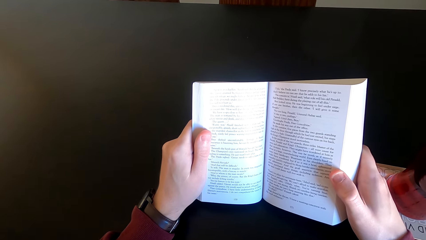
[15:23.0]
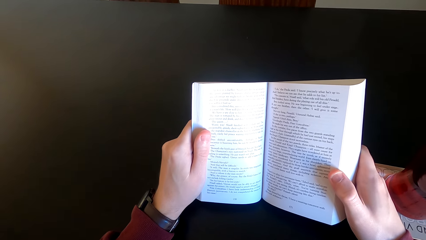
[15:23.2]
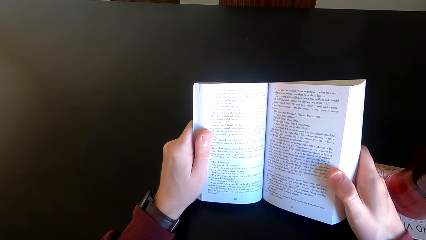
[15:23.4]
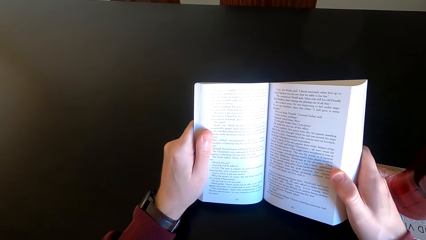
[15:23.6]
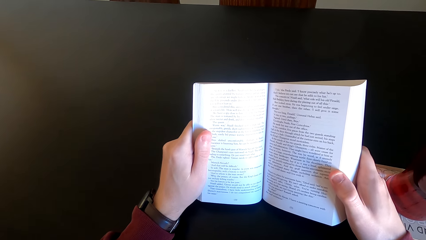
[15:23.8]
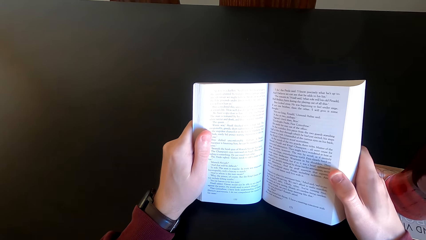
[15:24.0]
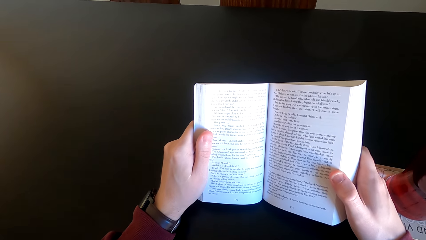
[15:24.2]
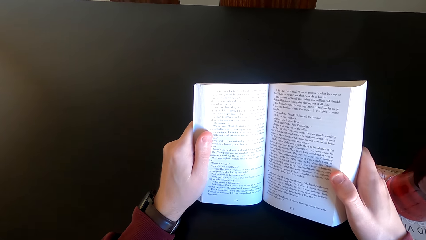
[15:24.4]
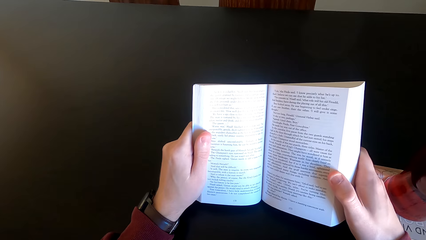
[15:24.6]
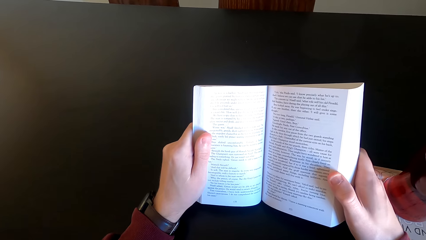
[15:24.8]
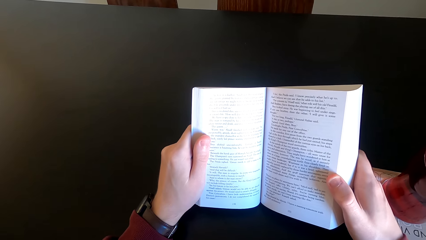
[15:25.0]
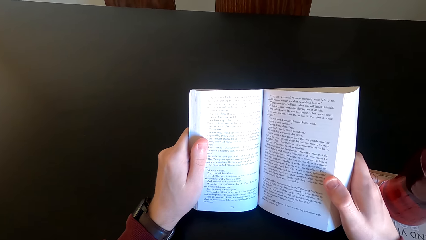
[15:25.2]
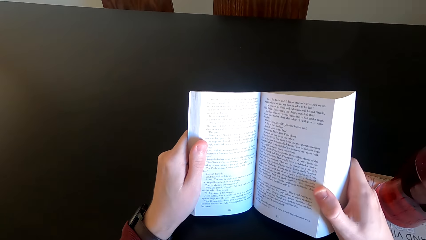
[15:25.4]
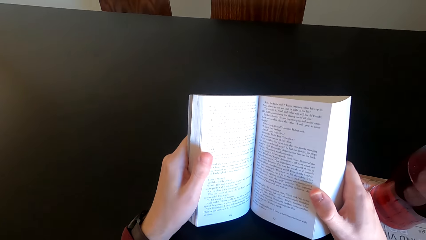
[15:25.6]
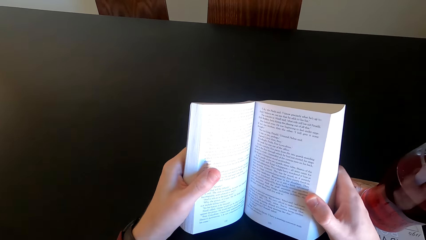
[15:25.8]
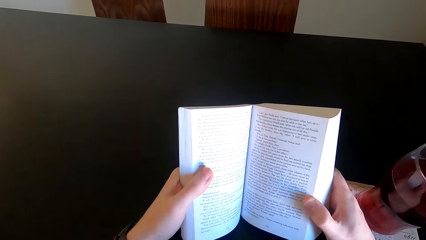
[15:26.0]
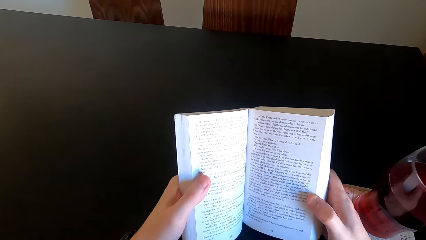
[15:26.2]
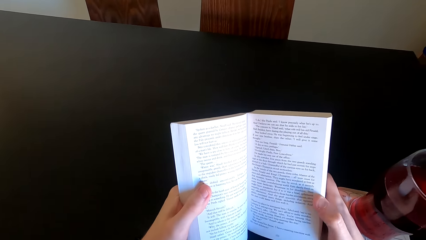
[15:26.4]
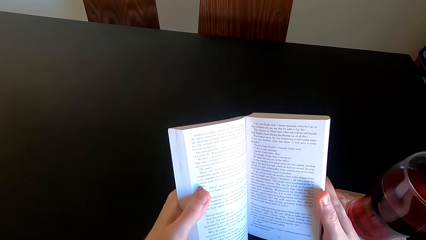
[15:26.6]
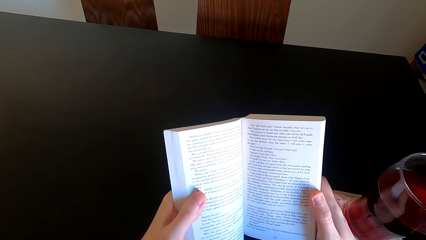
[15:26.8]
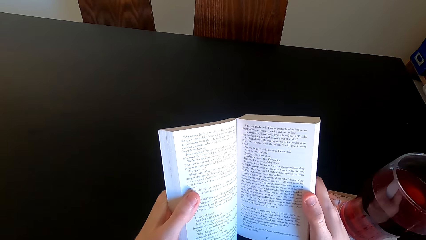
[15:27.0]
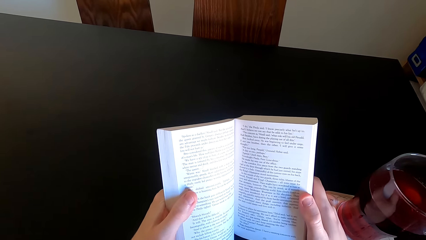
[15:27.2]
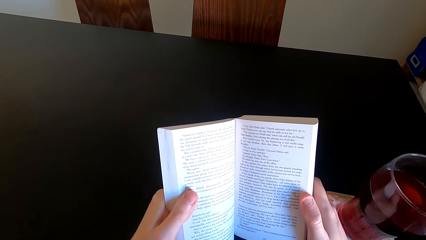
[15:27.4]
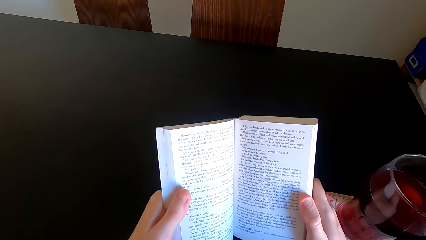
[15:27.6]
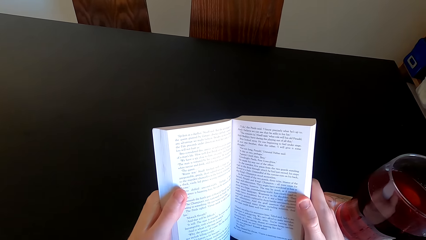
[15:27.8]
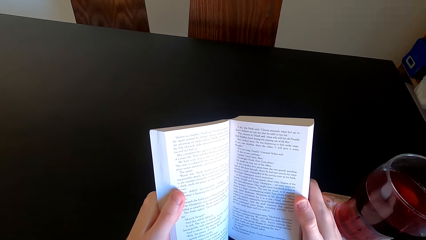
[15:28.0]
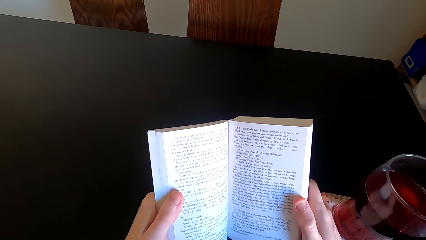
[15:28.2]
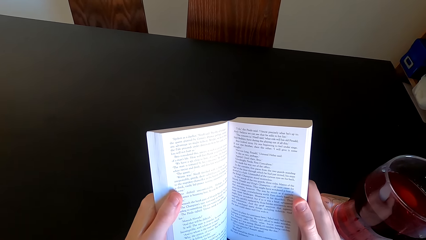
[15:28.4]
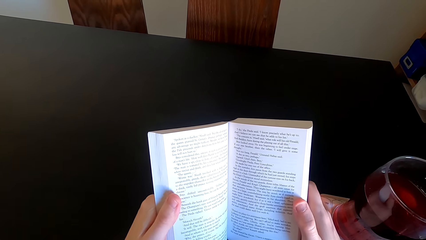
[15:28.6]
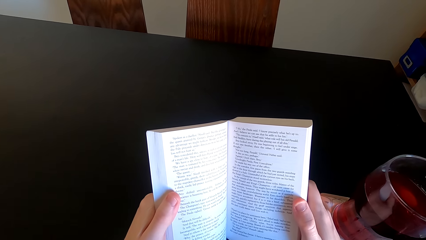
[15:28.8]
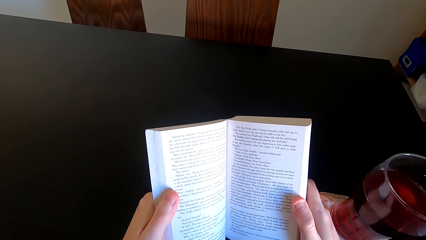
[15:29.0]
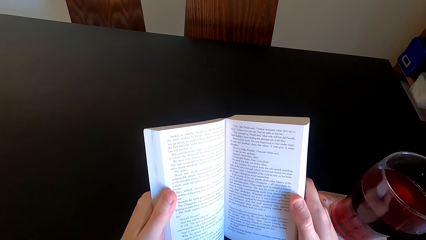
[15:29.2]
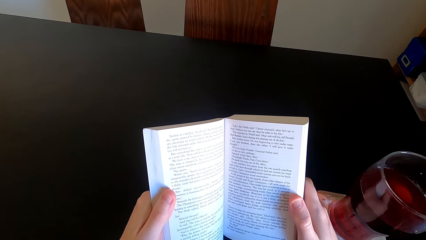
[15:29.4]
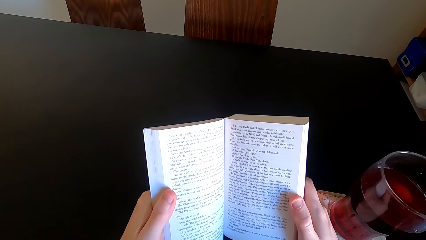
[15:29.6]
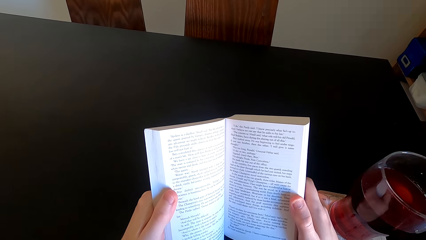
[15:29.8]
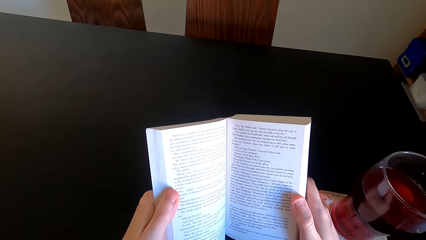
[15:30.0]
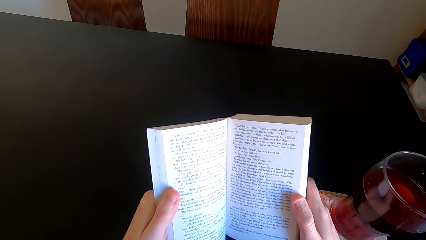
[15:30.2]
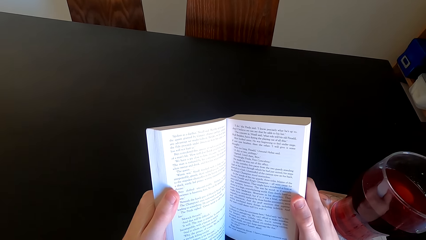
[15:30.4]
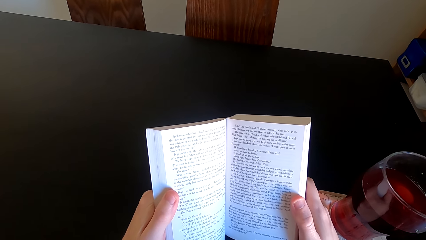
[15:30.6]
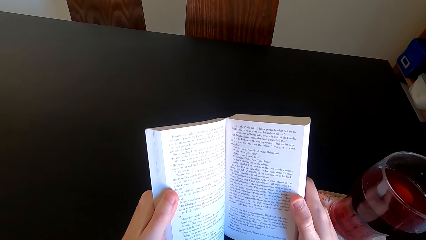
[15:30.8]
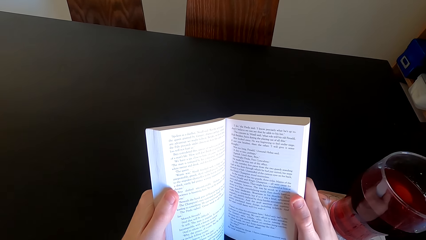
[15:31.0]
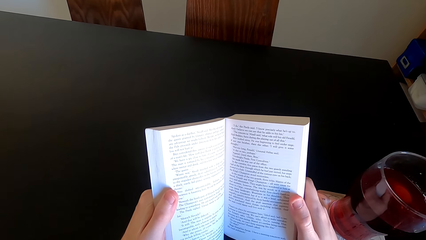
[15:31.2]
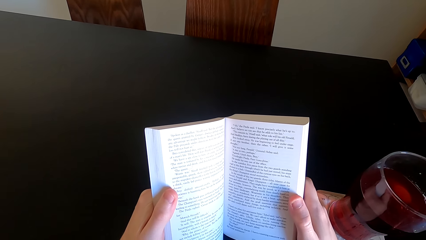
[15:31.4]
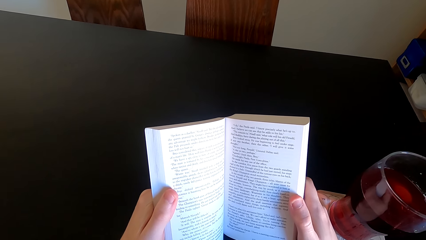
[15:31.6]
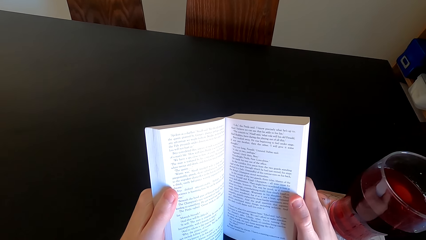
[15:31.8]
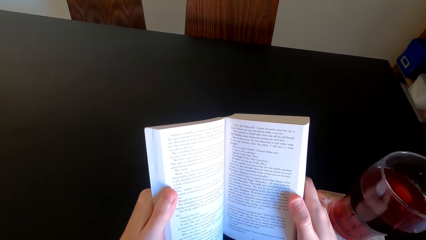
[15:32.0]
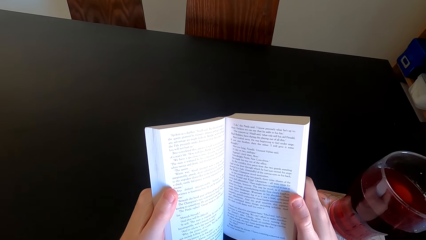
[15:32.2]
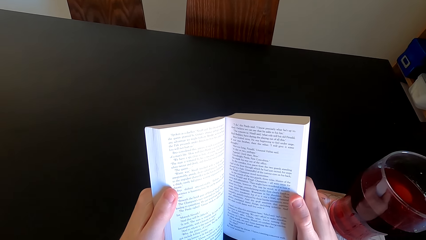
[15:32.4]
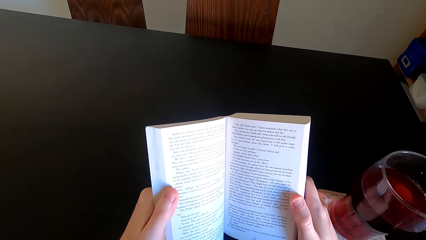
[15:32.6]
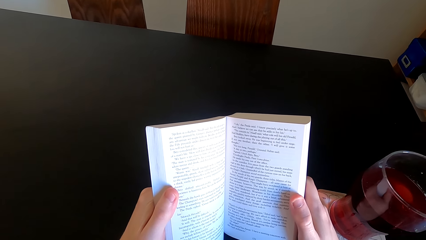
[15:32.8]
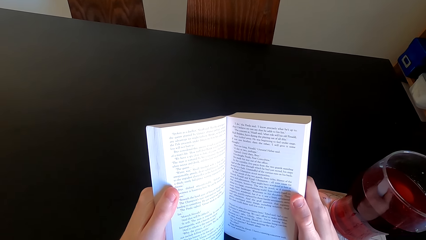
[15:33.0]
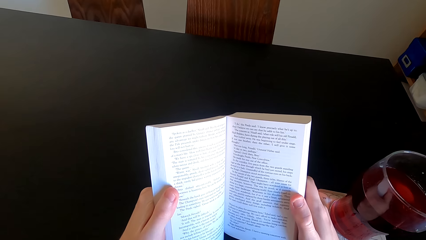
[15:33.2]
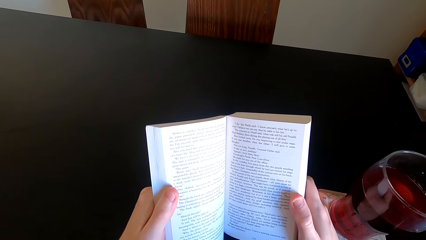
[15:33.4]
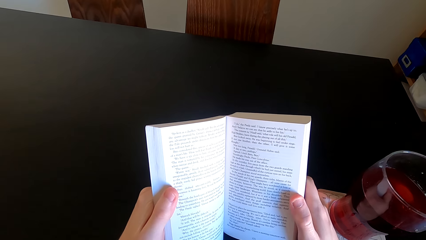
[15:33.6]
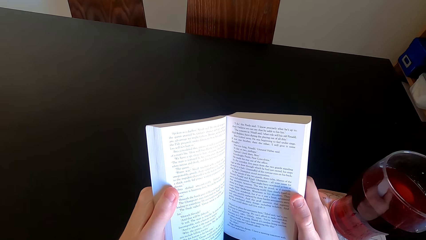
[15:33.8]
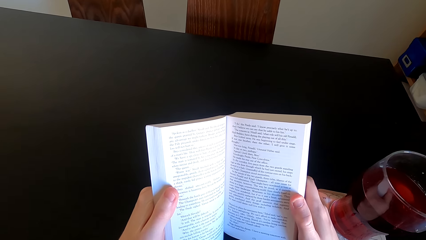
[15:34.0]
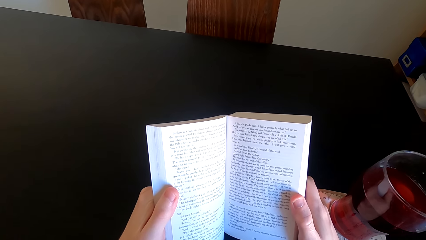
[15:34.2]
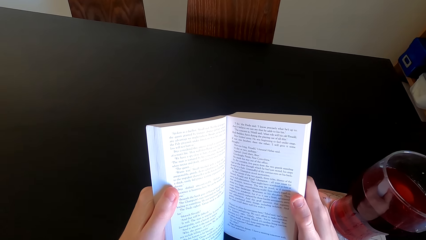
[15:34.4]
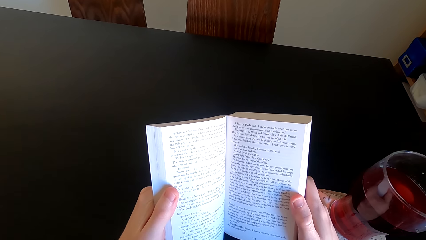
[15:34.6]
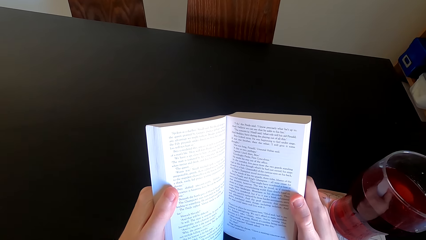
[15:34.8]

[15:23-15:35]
The camera wearer moves the book. They read the book.

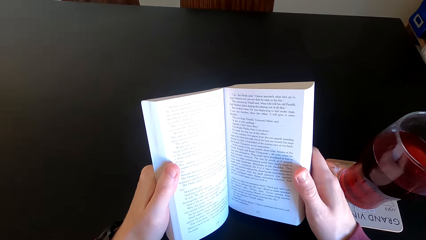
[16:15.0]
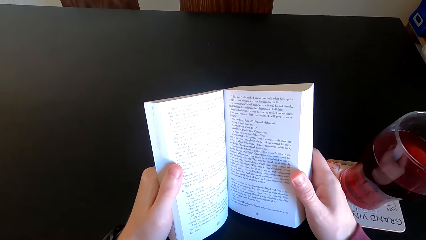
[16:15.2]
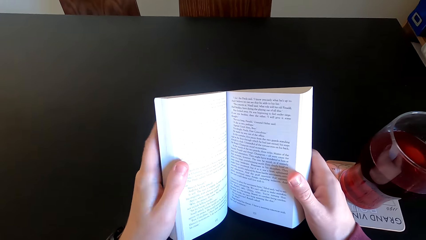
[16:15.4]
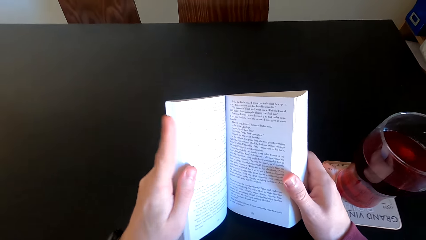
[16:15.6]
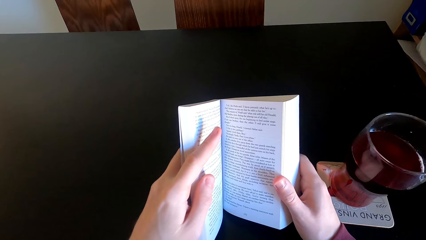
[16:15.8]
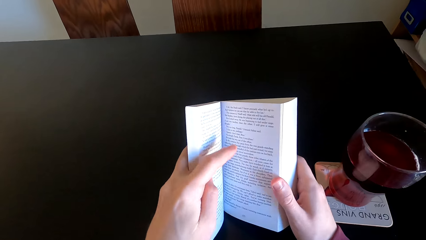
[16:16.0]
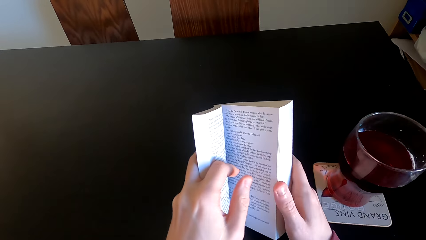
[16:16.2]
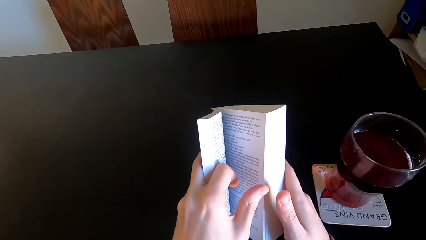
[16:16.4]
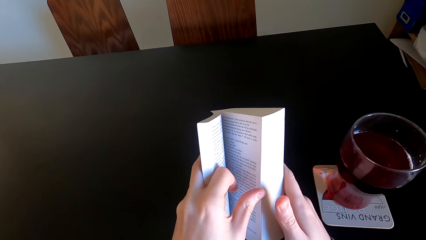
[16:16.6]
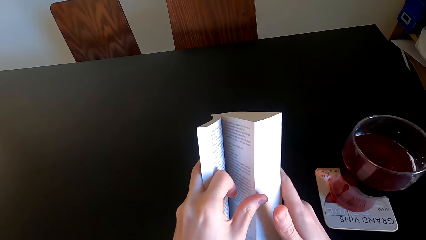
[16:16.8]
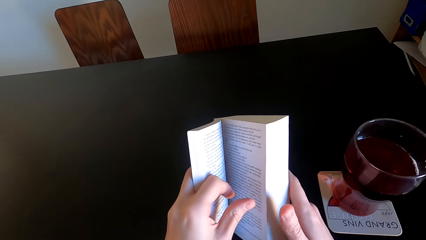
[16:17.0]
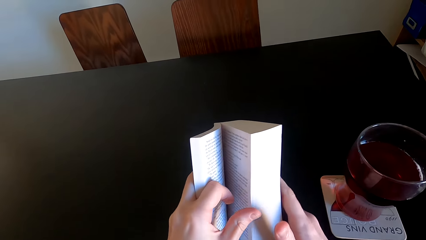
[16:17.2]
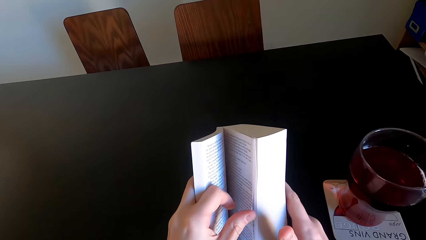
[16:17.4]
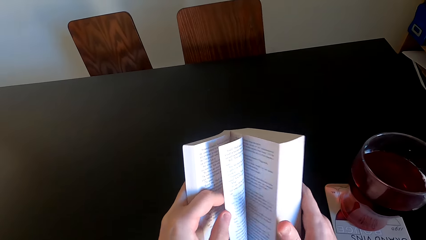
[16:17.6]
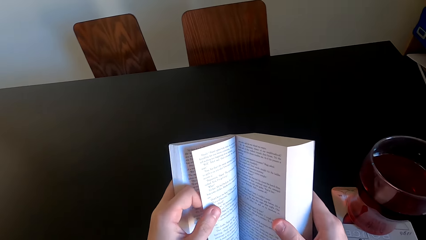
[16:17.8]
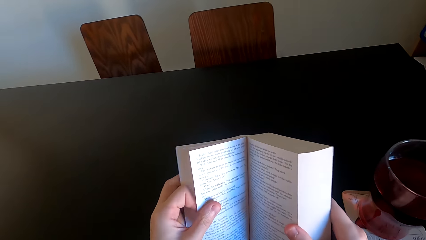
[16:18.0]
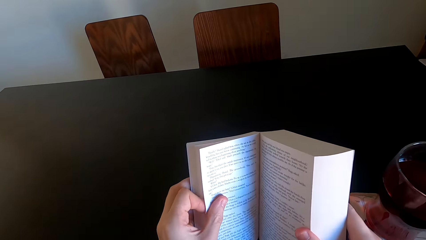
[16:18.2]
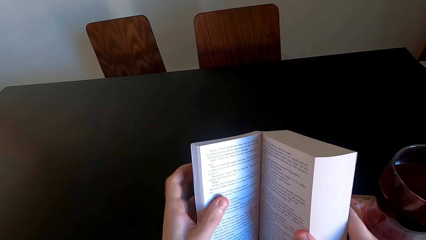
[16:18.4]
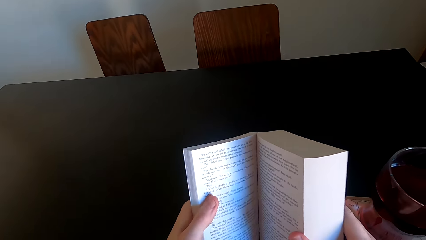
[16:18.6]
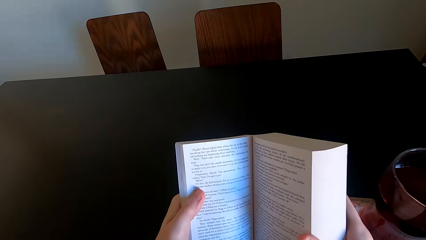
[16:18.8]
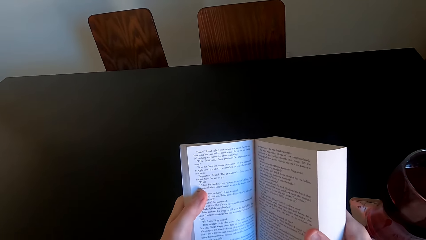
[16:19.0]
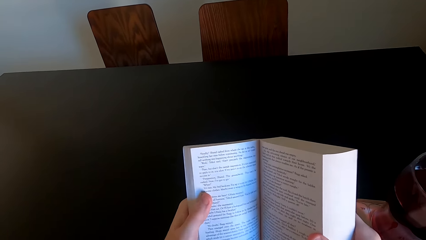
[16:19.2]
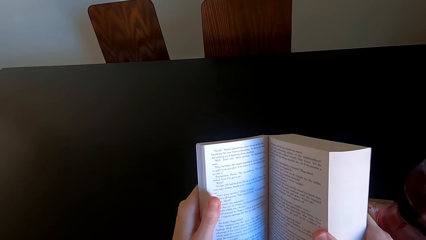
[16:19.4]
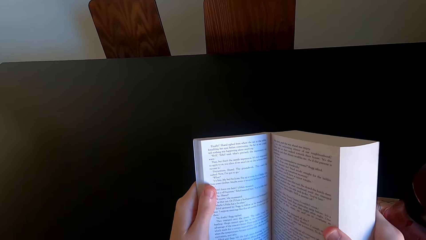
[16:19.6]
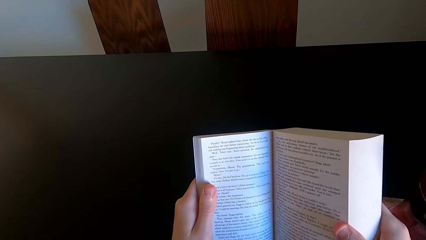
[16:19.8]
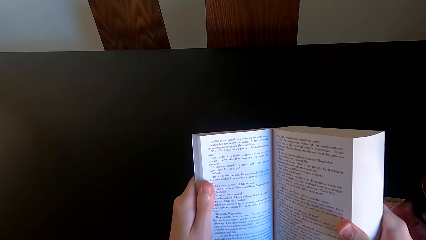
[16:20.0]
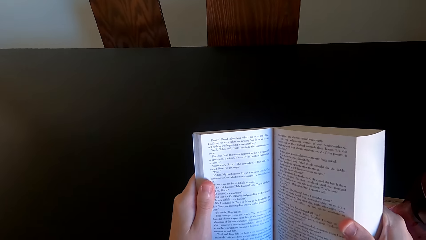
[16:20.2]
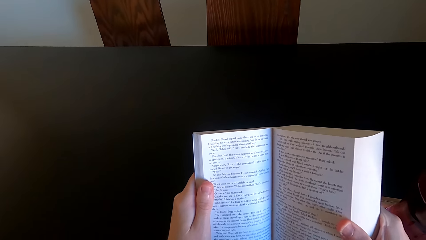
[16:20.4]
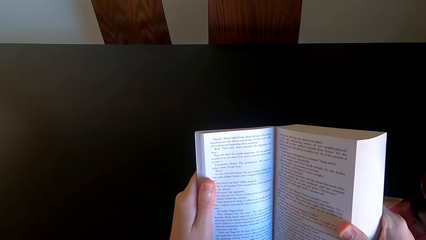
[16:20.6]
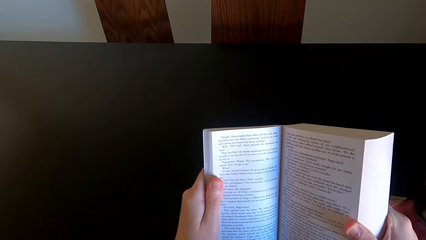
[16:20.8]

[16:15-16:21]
The camera wearer opens another page of the novel book. They read the book.
